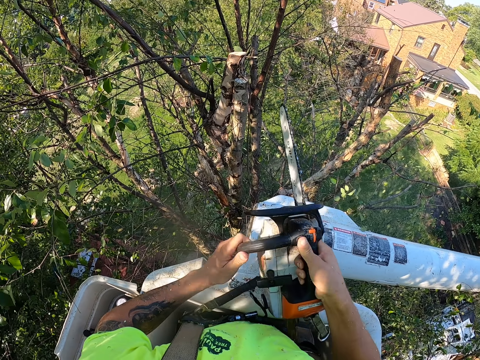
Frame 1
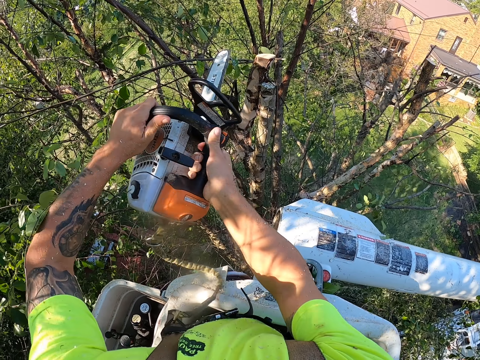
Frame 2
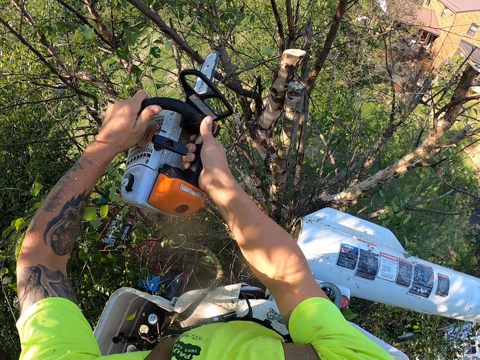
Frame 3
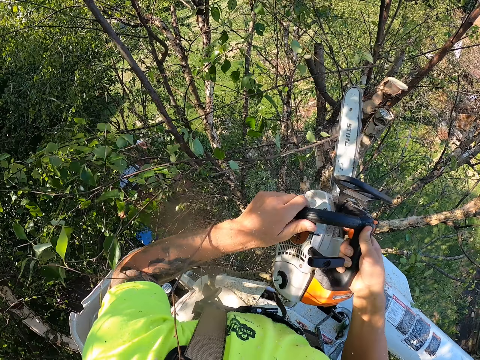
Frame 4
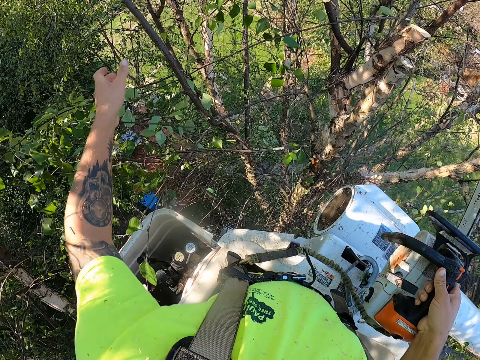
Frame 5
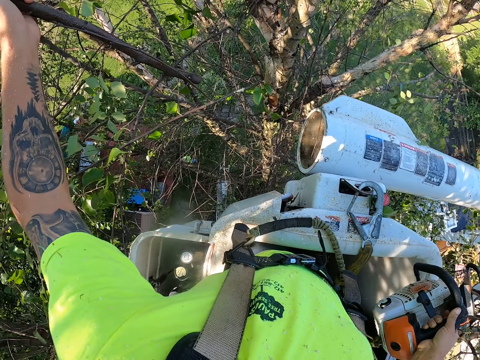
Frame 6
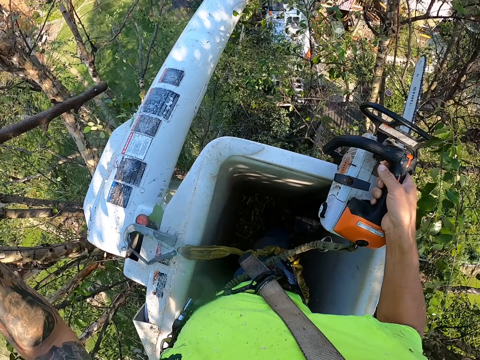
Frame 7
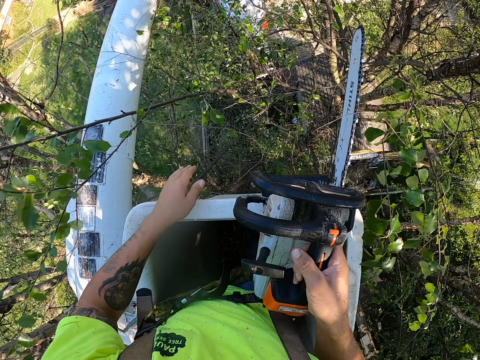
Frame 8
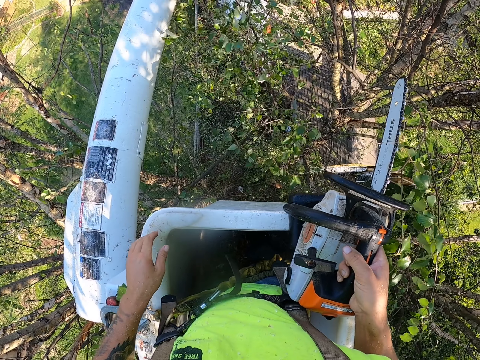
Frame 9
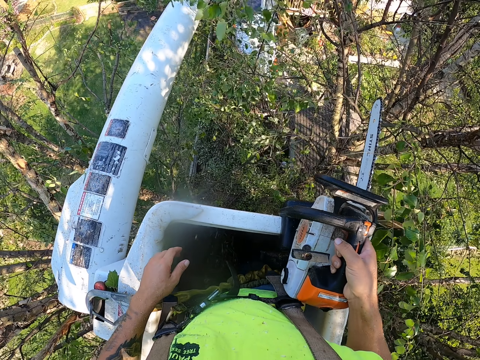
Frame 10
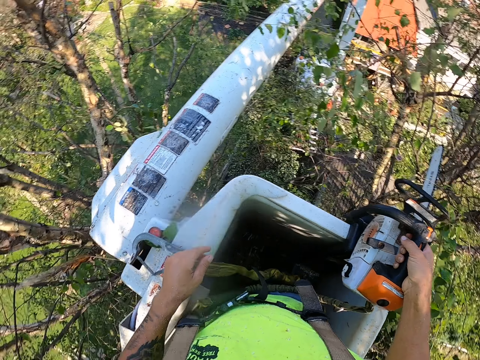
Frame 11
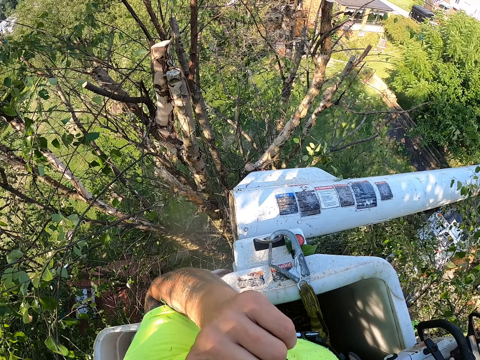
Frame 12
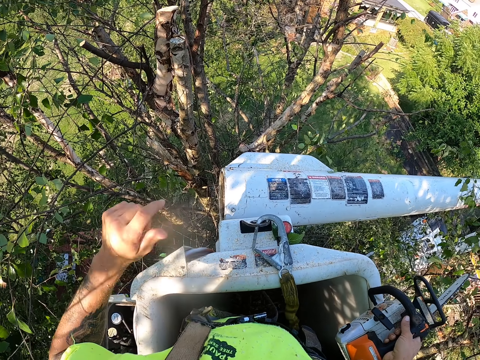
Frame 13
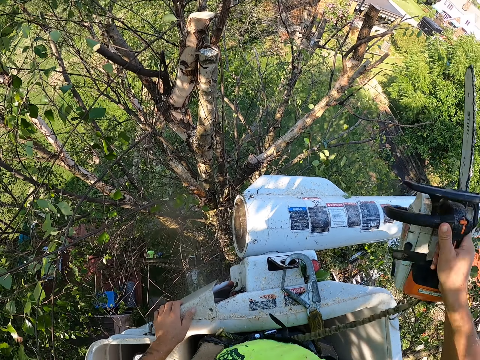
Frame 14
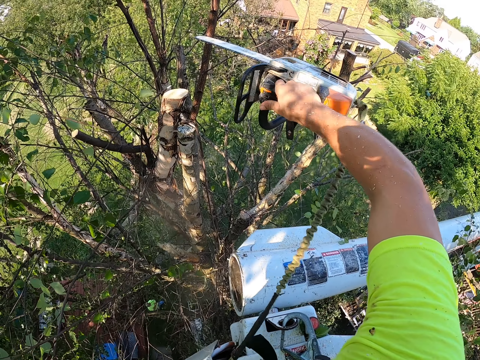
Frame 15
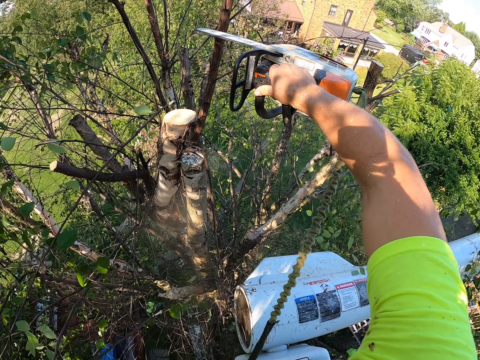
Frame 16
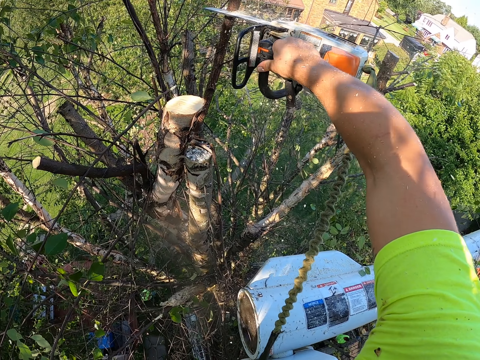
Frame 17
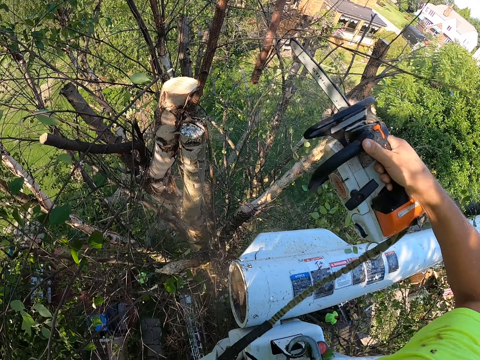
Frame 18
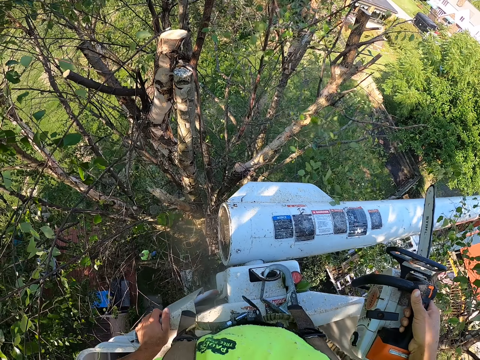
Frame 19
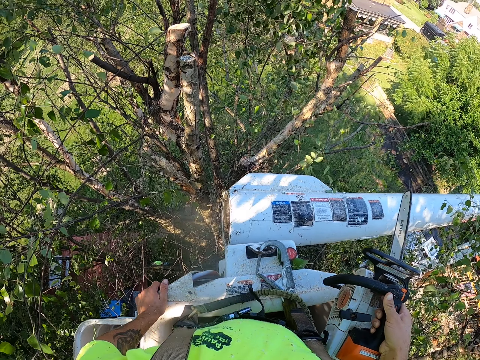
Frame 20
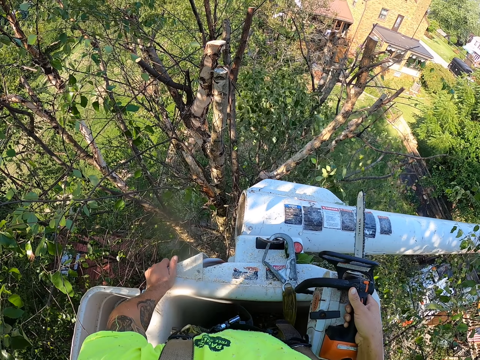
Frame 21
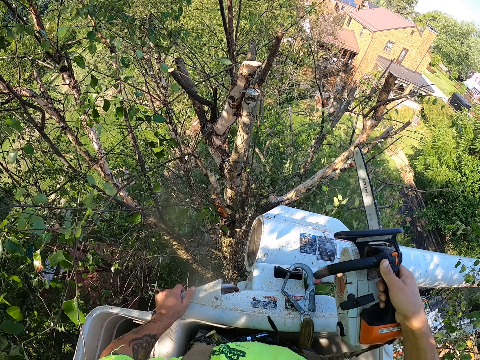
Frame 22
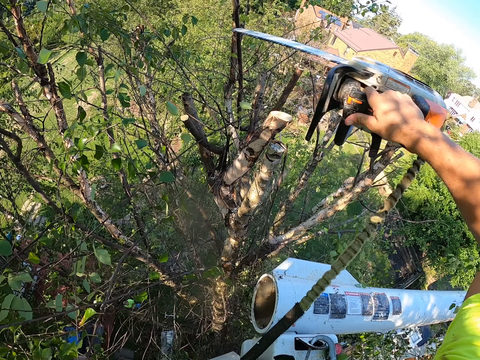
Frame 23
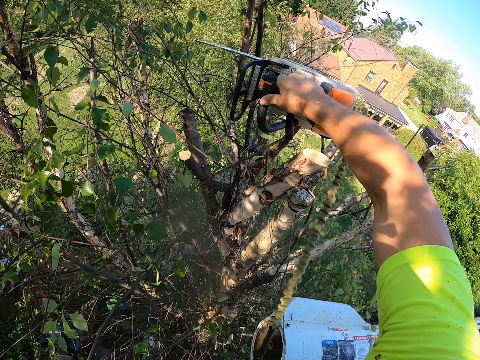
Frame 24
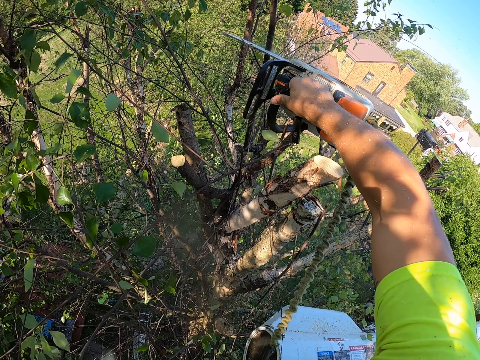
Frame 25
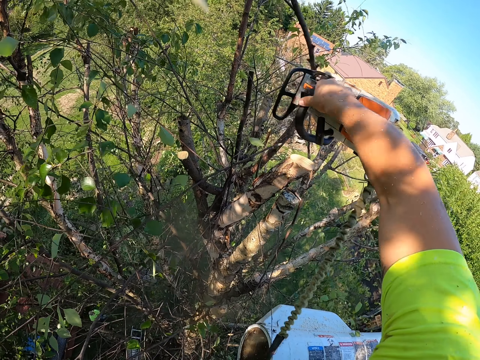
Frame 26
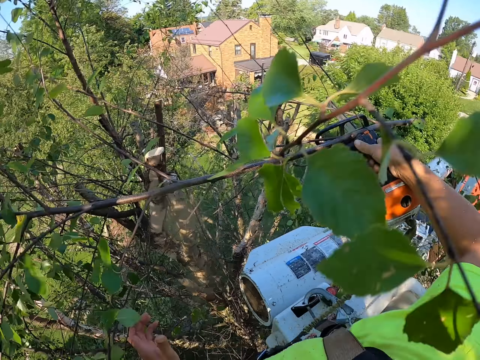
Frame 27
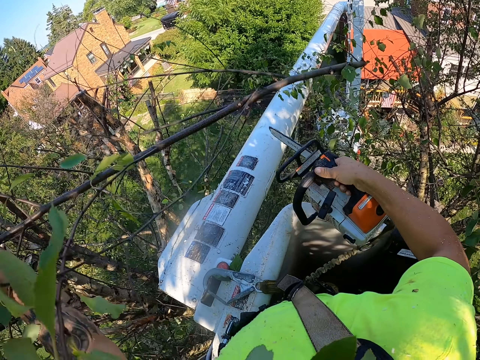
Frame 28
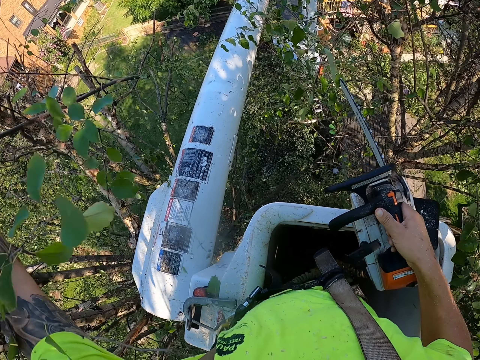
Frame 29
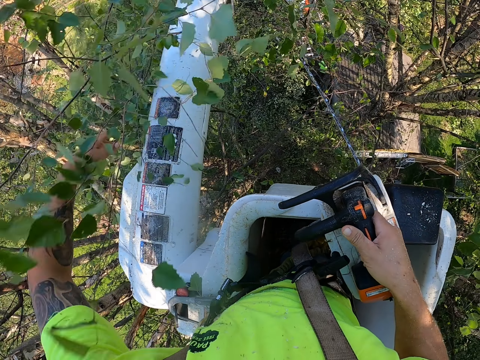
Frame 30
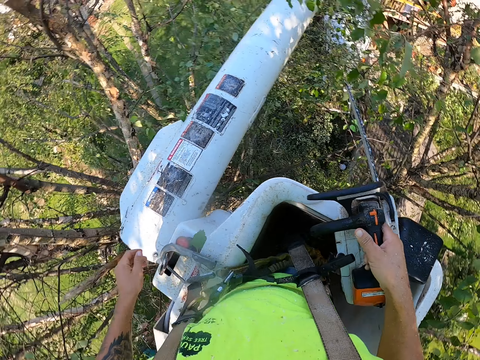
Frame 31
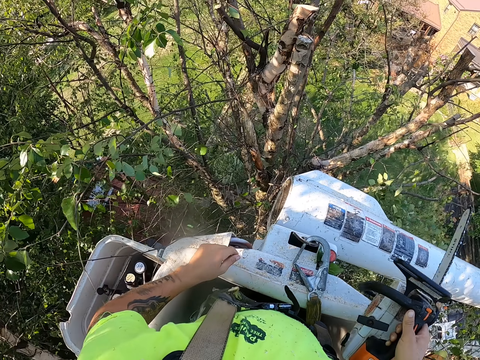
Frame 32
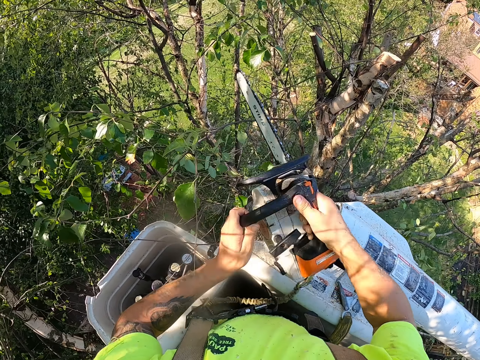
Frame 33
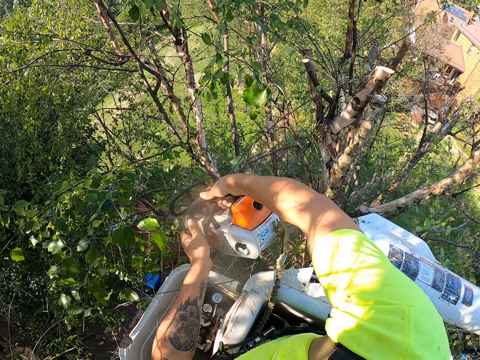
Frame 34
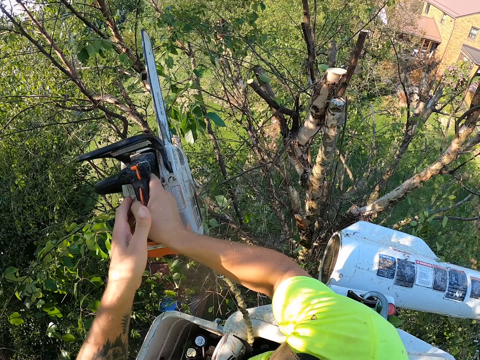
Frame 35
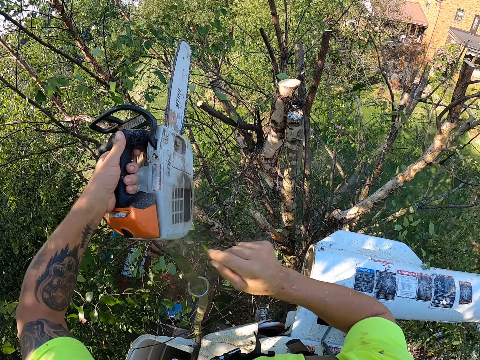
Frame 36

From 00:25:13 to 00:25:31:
The camera wearer cuts some twigs from the tree with the chainsaw in both his hands. He picks a twig from the tree with his left hand. He throws the twig in his left hand toward the ground. He touches his face with his left hand. He places his left hand on the platform of the boom lift. He cuts a branch from the tree with the chainsaw in his right hand. He does so again. He picks the branch from the platform of the boom lift with his left hand. He drops the branch in his left hand towards the ground. He holds the chainsaw with both hands. He cuts a branch from the tree with the chainsaw in both hands.

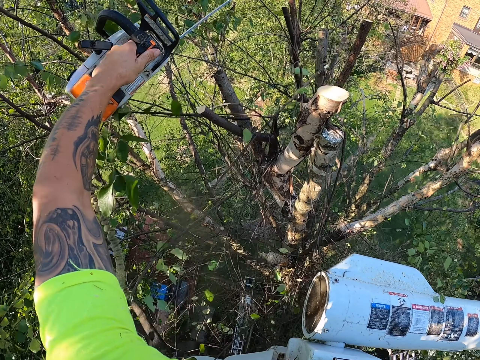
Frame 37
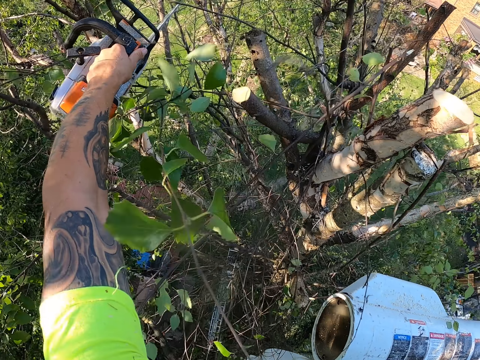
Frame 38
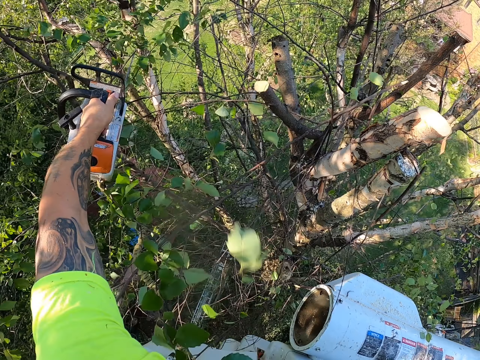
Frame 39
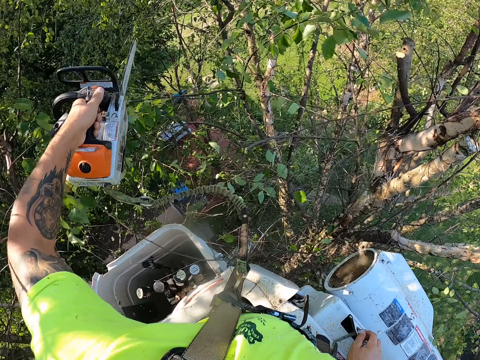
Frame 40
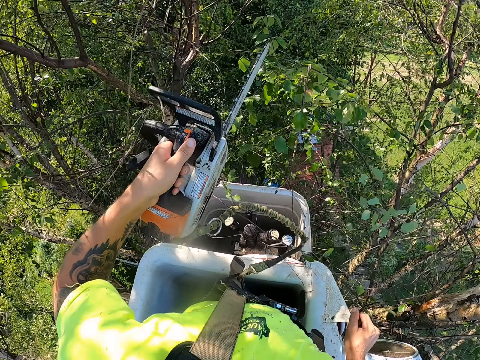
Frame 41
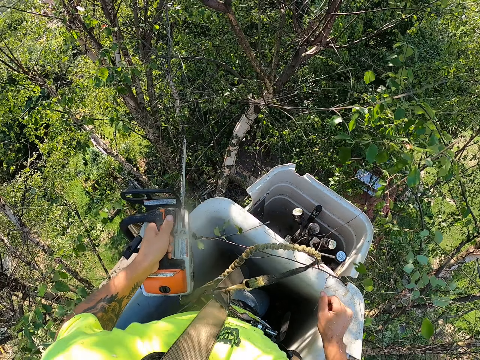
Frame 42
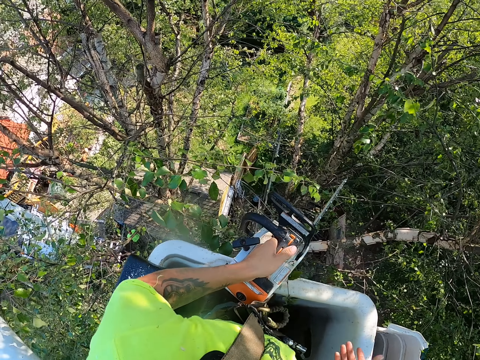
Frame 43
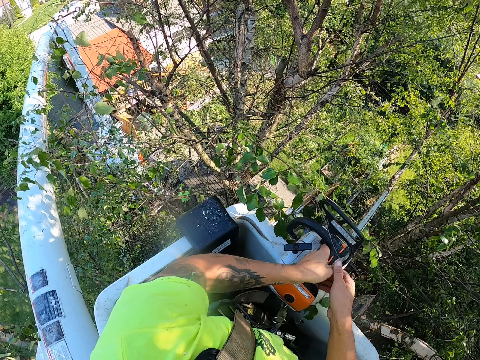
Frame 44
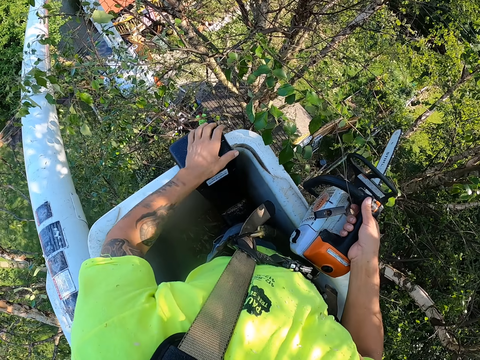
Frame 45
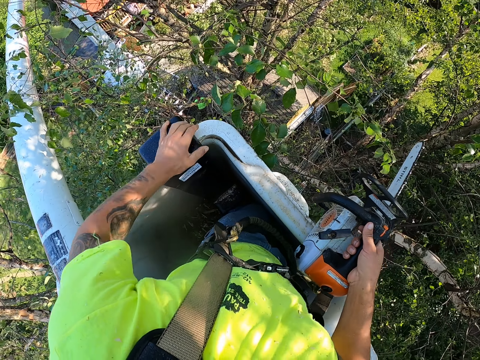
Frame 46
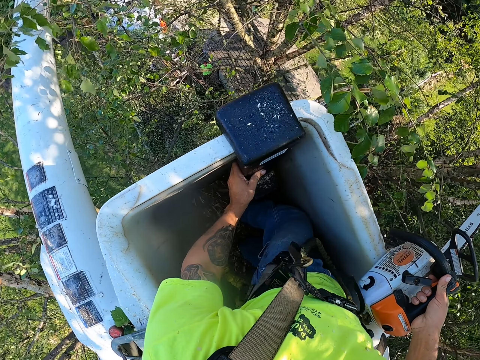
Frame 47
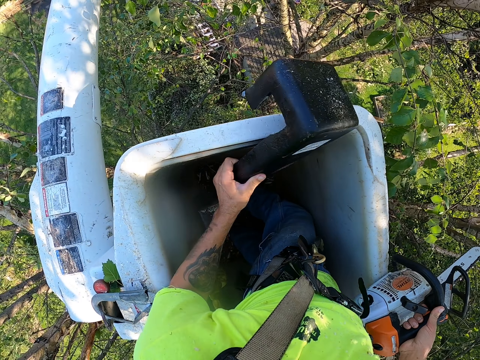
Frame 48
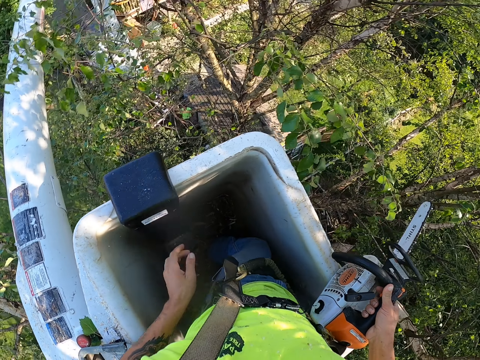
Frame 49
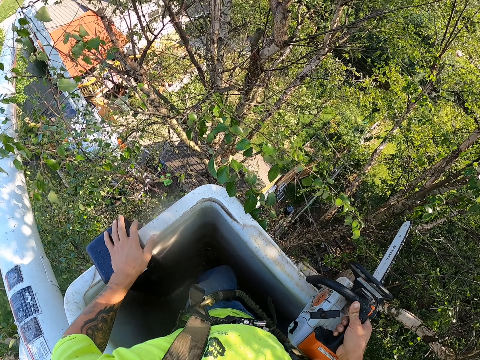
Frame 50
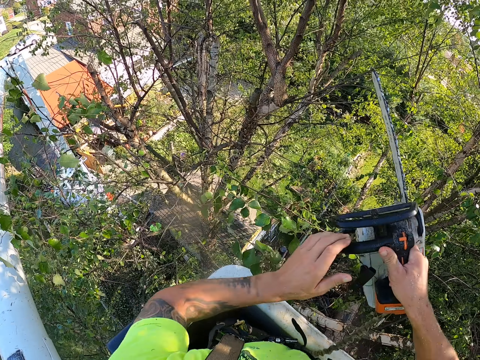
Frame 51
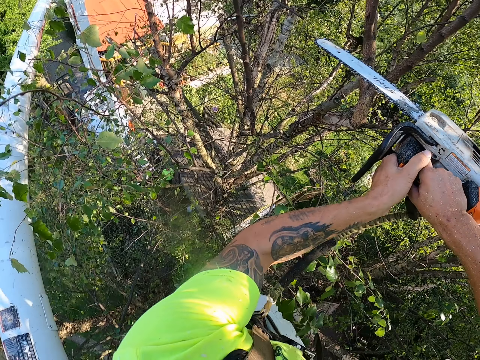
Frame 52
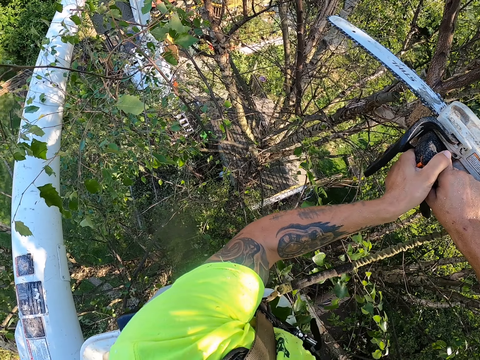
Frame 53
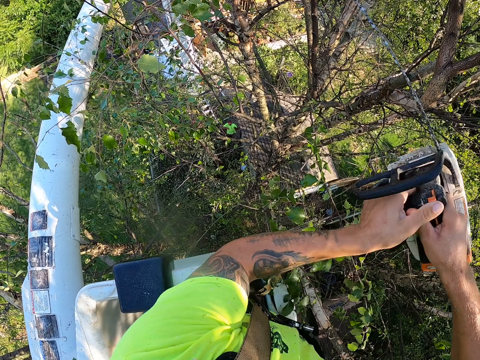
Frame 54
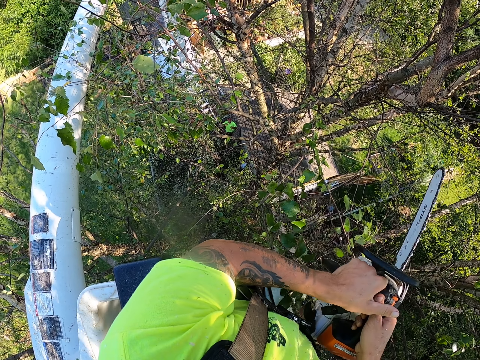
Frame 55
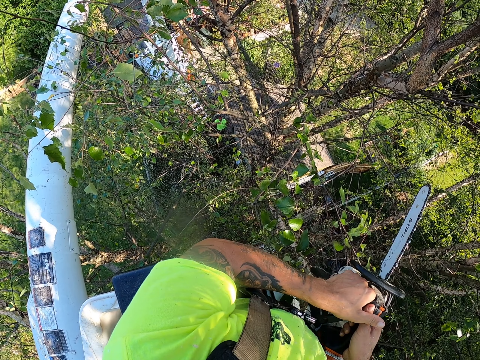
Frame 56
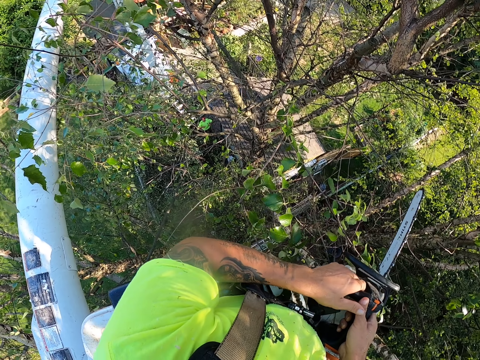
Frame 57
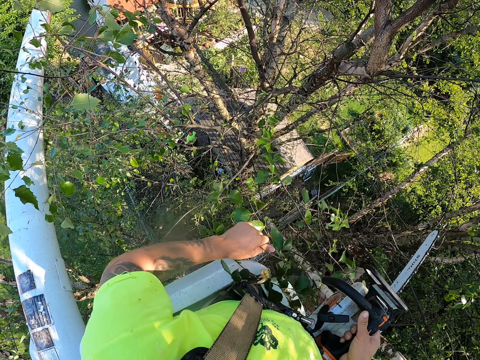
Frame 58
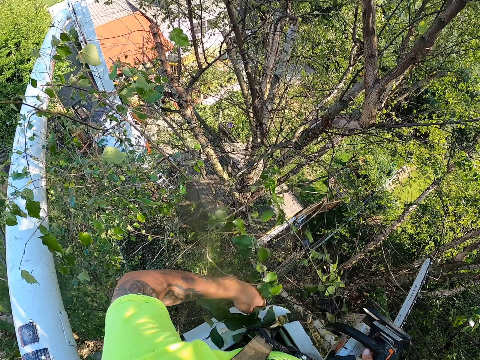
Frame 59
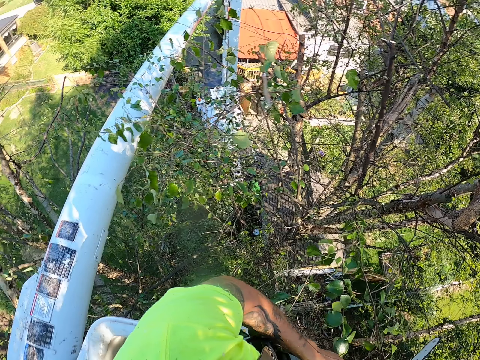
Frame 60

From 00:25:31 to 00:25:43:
The camera wearer cuts a branch from the tree with the chainsaw in his left hand. He passes the chainsaw from his left hand to his right hand. He places his left hand on a hook on the platform of the boom lift. He moves the hook on the platform of the boom lift with his left hand. He picks something. He places his left hand on the hook on the platform of the boom lift. He holds the chainsaw with both hands. He shifts a branch of the tree with his left hand. He holds the chainsaw with both hands.
